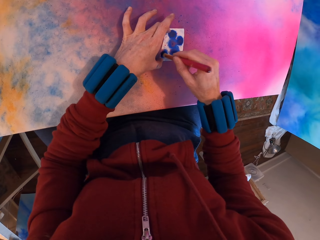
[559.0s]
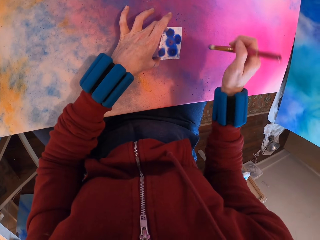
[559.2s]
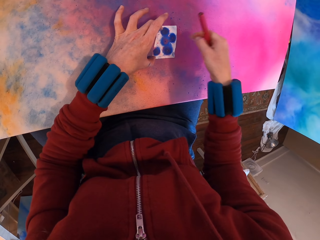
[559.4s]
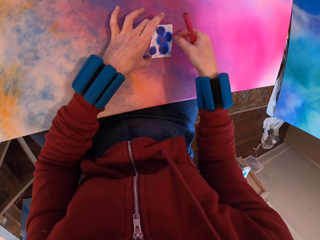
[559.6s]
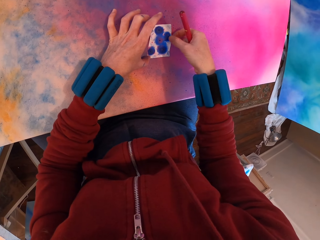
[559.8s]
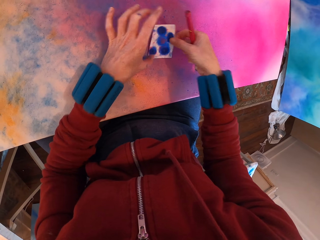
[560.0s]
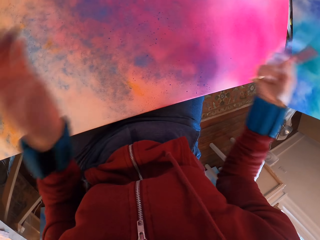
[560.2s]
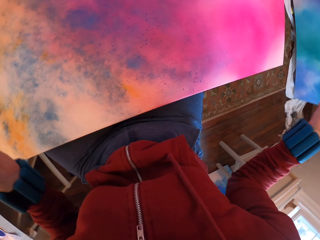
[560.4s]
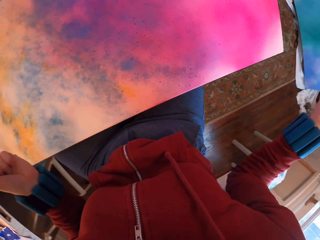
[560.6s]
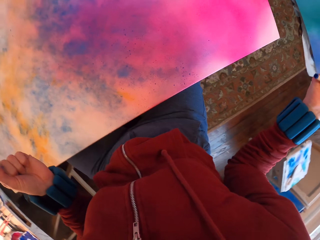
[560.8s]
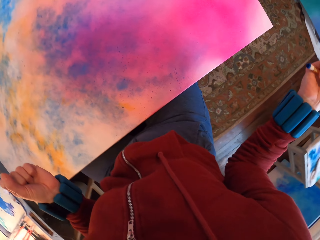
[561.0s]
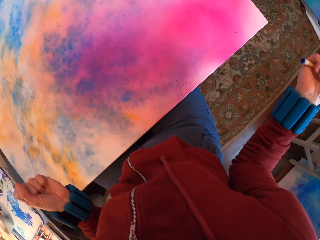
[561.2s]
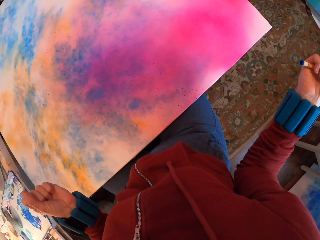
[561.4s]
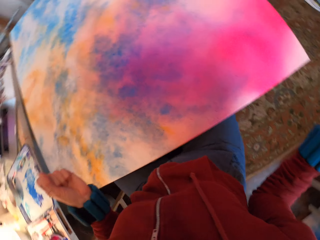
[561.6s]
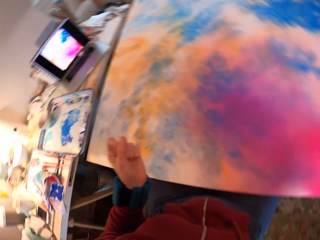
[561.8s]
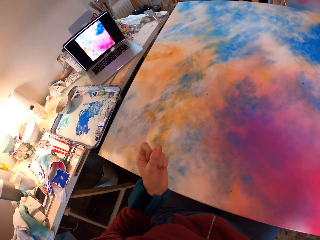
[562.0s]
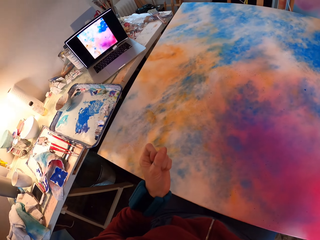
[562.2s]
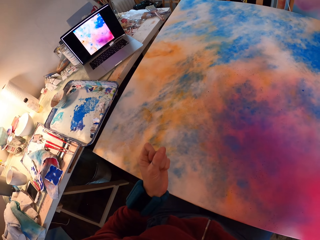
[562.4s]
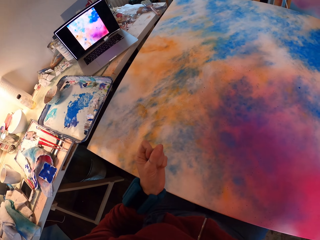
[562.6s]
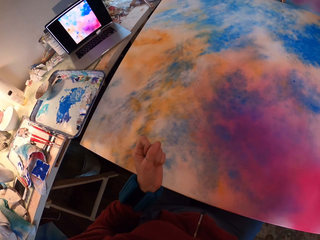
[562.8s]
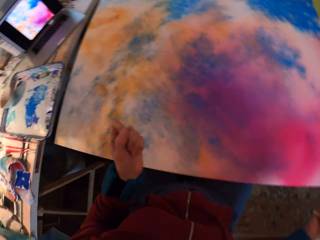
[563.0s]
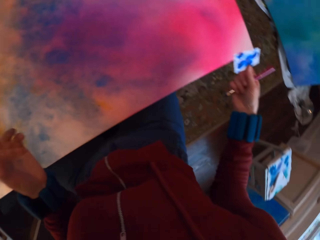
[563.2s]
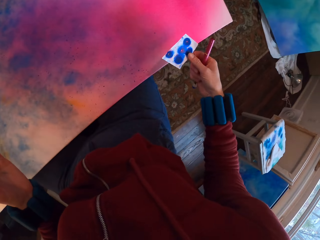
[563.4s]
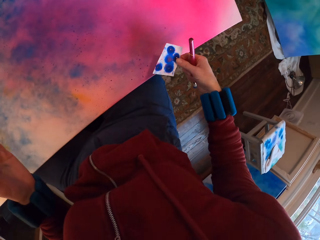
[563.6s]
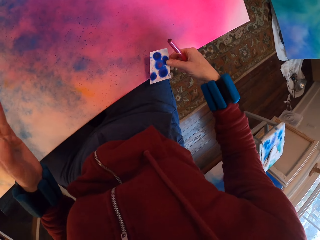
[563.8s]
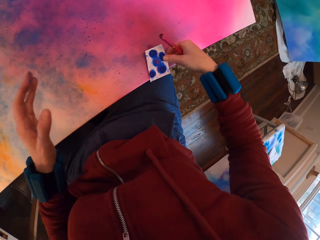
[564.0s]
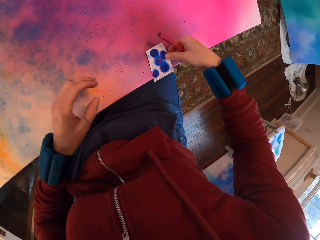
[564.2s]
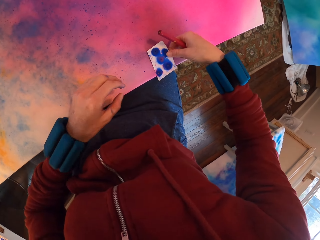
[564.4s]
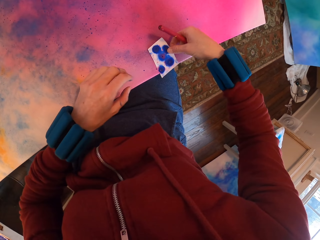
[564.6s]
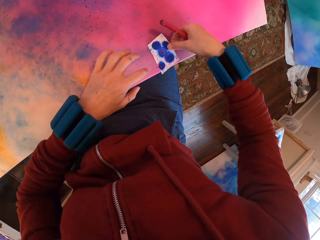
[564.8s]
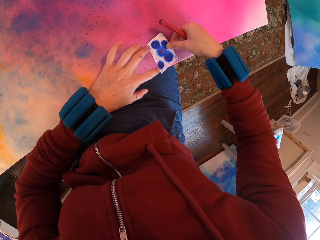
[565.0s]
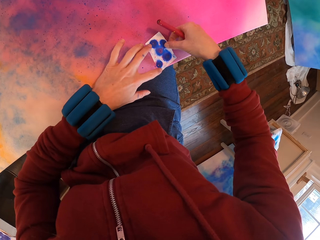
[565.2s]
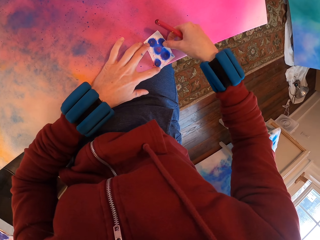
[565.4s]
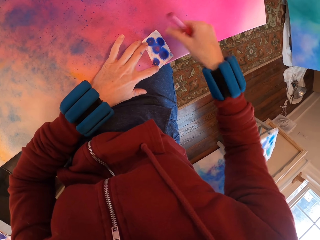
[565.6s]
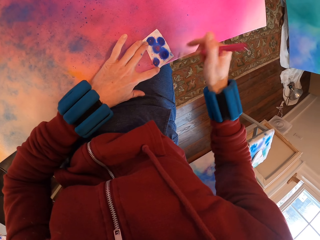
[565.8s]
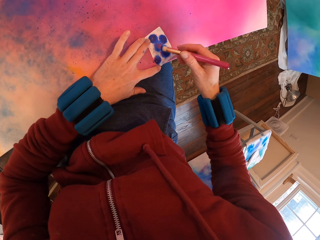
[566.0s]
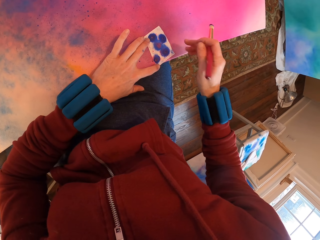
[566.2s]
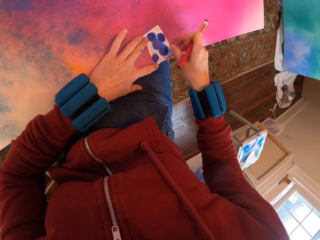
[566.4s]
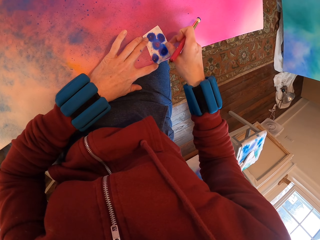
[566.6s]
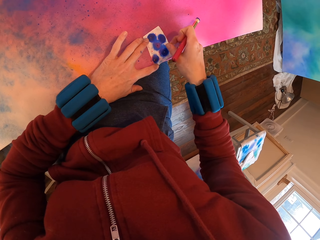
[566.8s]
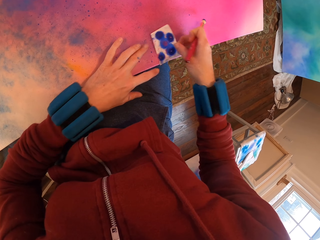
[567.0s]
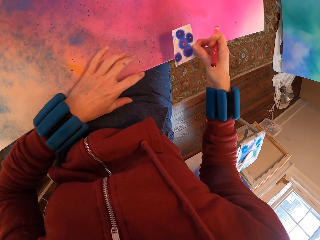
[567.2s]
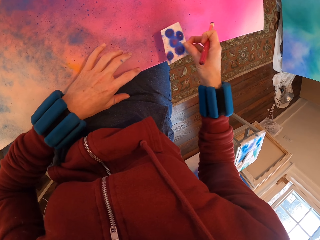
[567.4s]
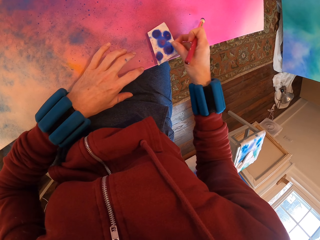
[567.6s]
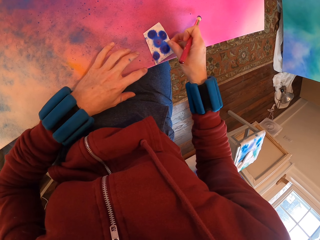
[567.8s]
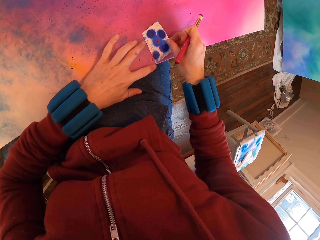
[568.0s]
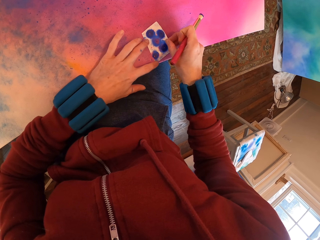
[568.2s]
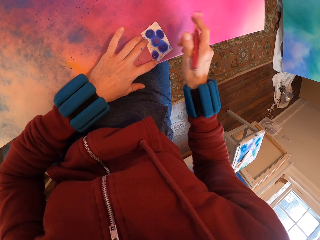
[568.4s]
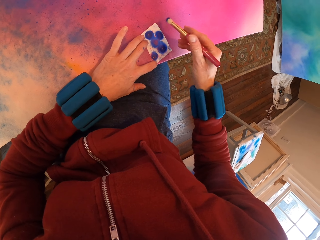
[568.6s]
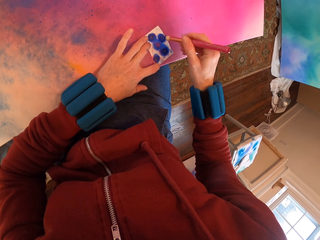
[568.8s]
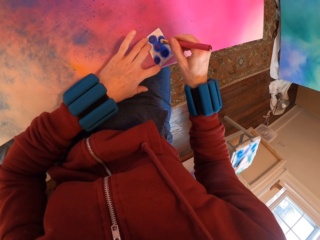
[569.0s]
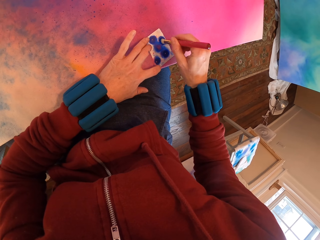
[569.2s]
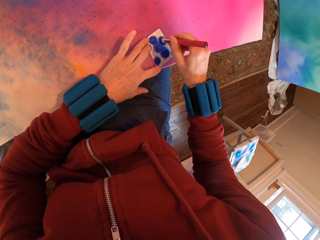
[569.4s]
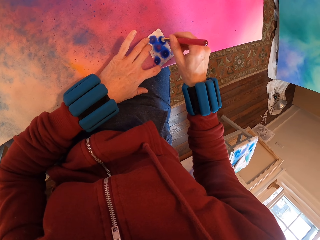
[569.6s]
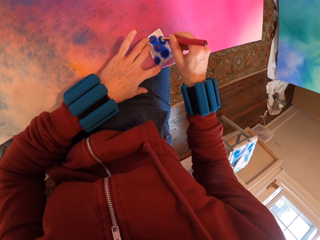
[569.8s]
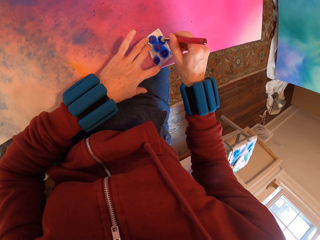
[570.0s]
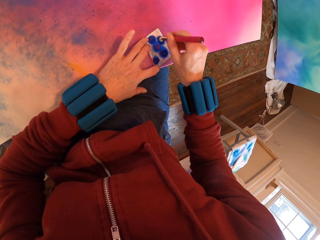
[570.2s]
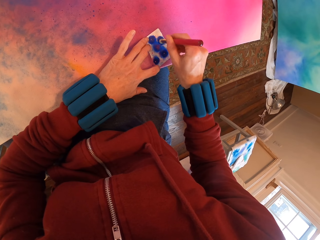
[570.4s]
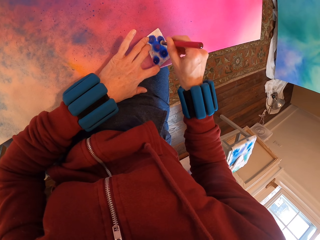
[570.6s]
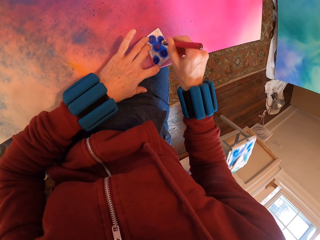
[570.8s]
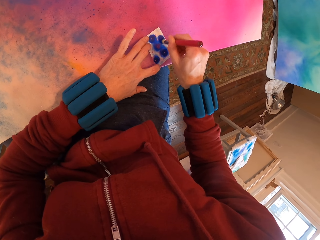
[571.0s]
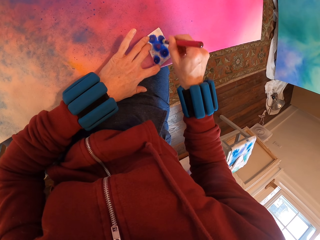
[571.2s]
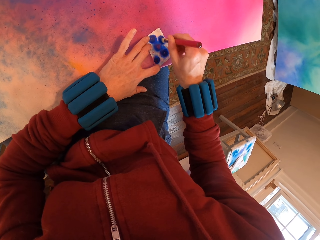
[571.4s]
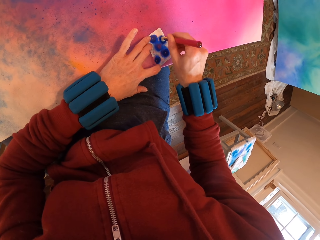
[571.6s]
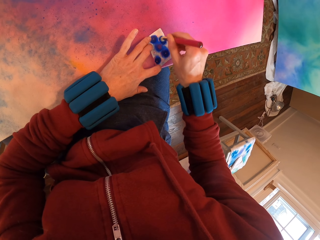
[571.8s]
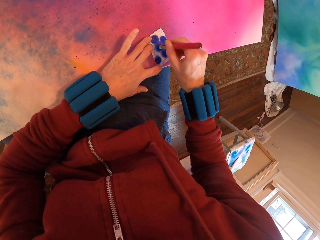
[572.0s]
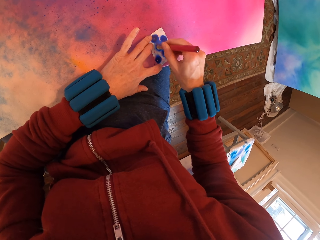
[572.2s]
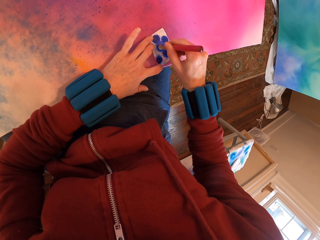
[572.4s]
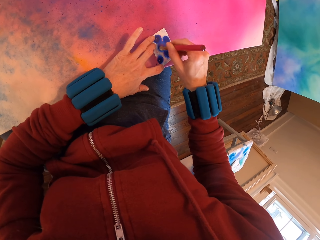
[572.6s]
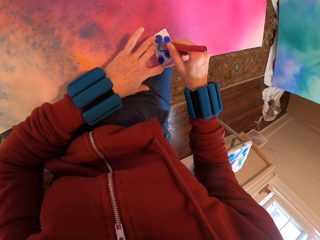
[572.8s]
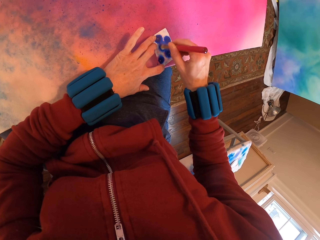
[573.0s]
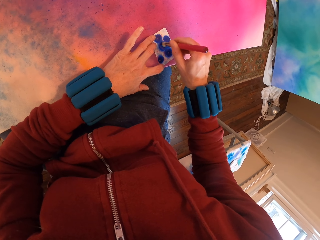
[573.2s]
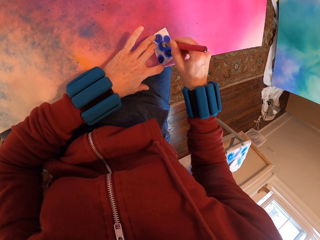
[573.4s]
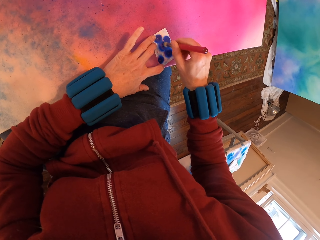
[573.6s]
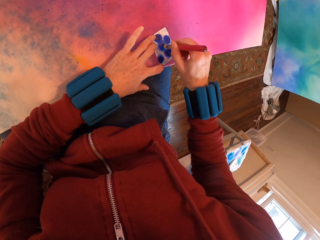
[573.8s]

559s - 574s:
The camera wearer paints a canvas. They look at the painting. They look around. They apply paint with a brush on the painting.

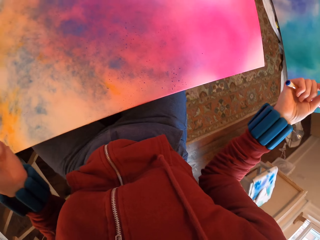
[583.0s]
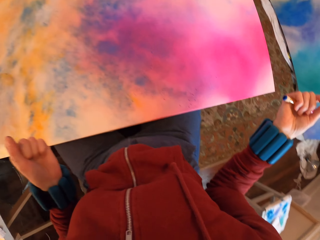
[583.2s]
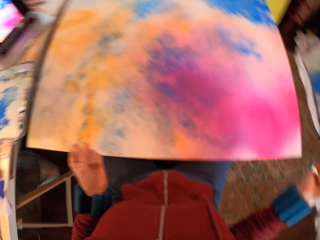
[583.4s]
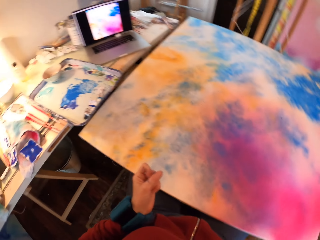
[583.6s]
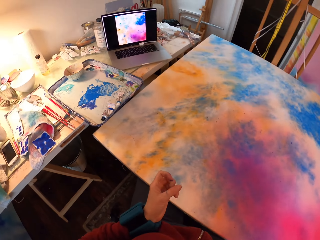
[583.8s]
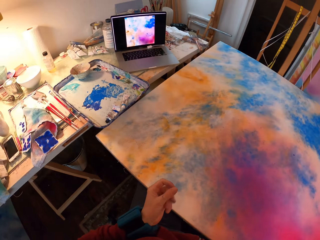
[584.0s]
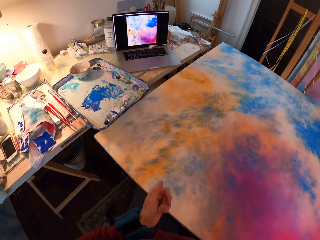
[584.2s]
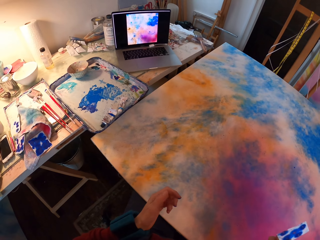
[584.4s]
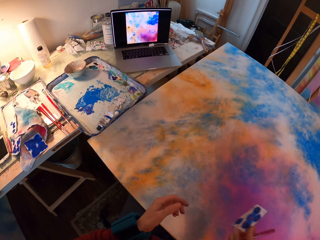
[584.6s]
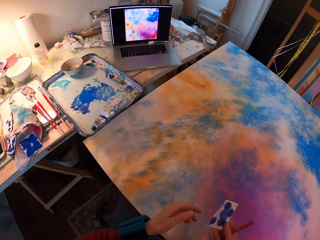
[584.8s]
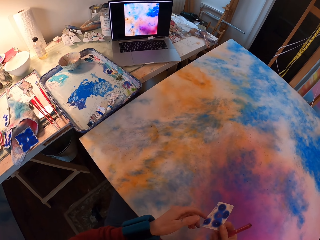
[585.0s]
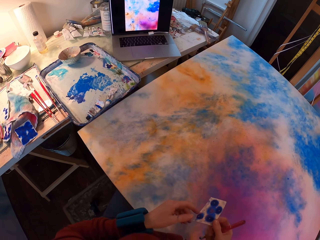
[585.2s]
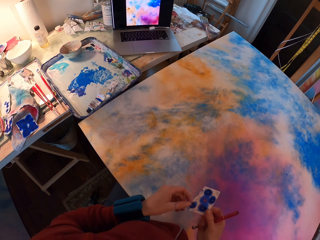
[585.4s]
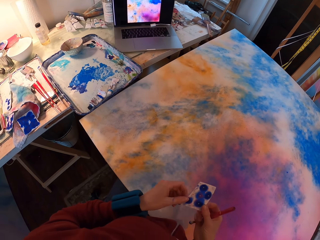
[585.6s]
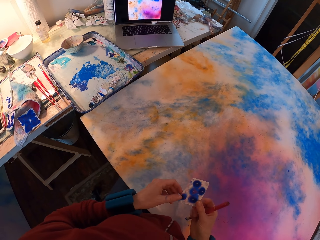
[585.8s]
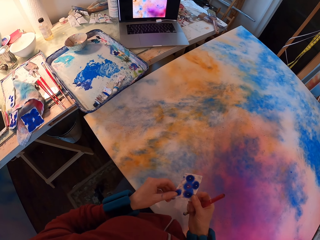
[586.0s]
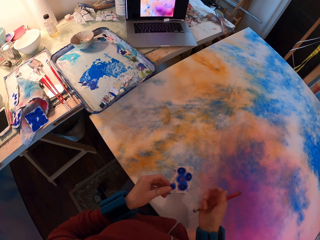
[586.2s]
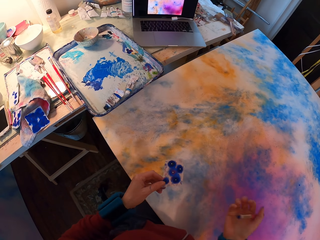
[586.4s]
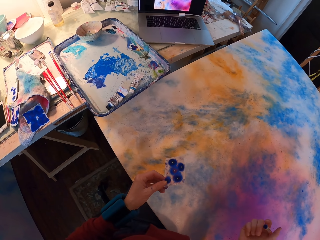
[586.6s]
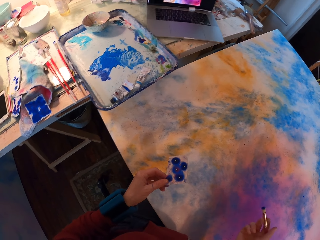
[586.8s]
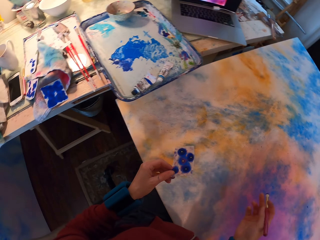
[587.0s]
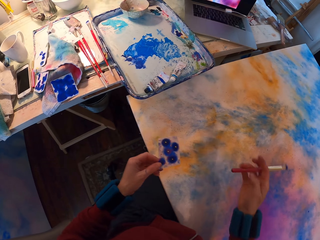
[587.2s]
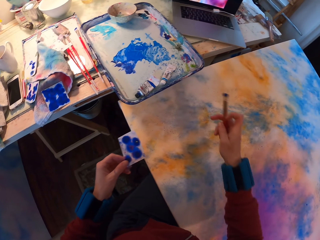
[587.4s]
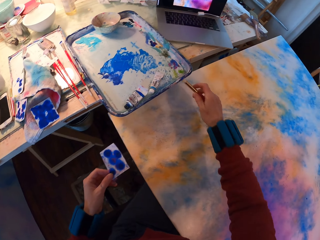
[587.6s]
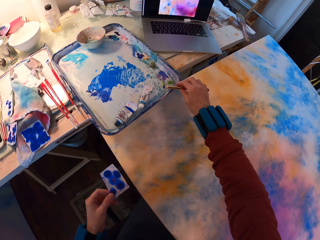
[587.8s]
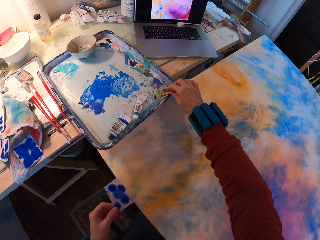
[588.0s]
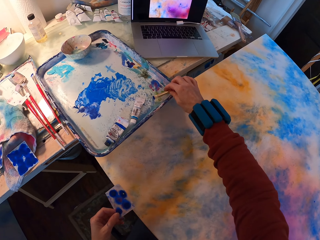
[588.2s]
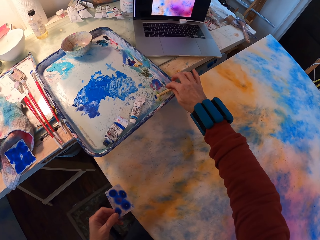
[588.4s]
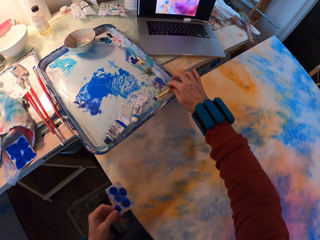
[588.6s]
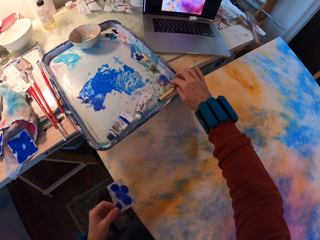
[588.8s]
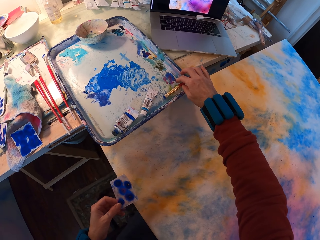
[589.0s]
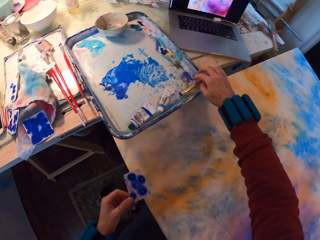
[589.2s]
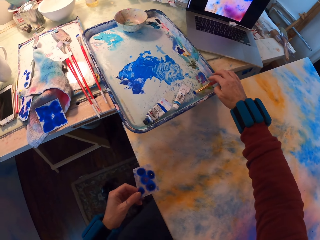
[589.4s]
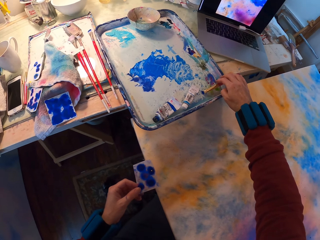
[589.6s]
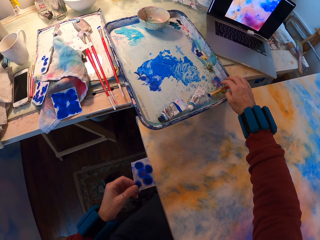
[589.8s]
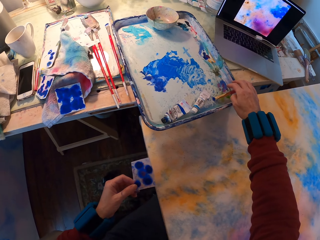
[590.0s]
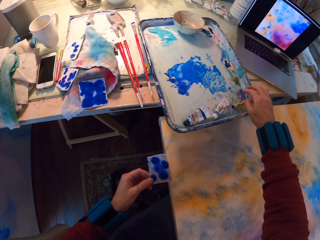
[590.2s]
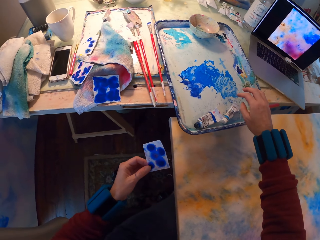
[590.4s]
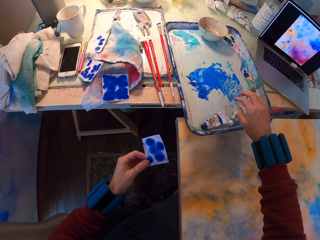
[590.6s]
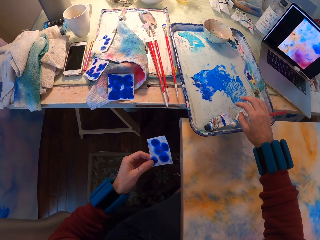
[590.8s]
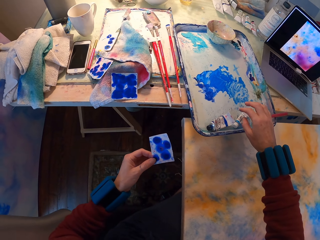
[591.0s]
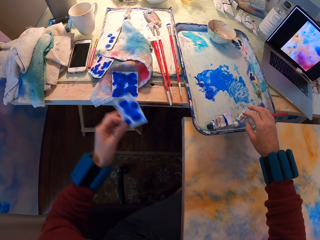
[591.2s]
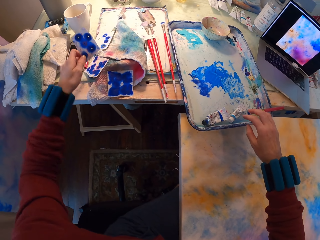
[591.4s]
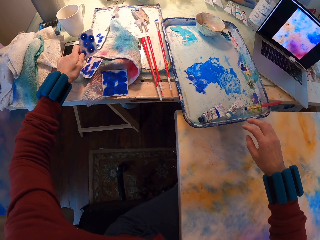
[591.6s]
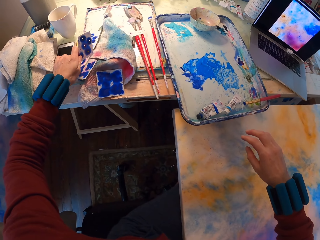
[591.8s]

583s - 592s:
The camera wearer looks at the painting. They look around. They put the paint brush aside and put the brush on the tray.
